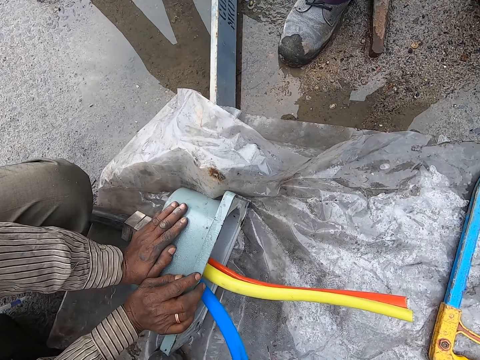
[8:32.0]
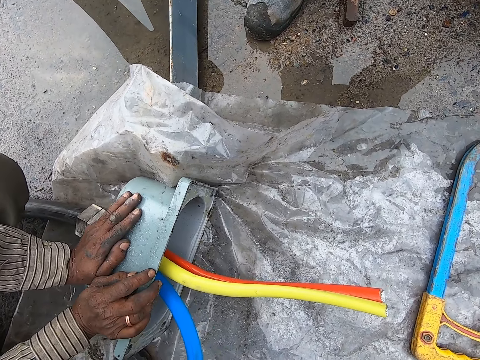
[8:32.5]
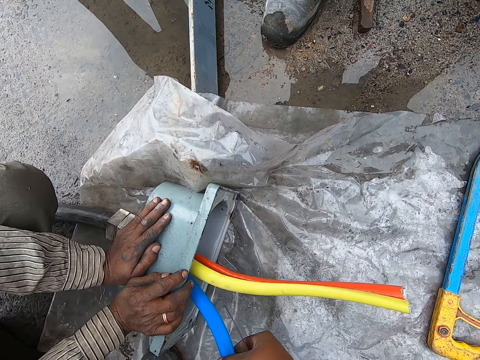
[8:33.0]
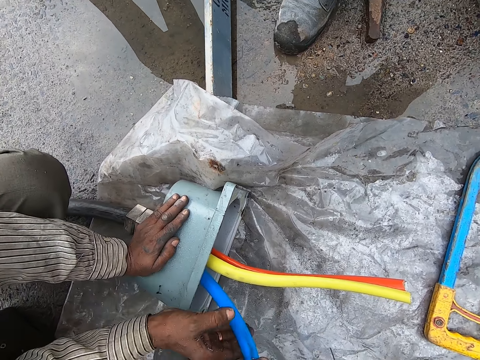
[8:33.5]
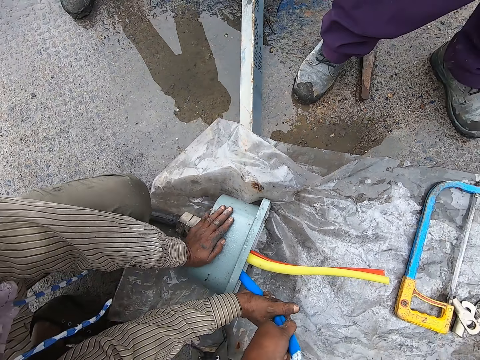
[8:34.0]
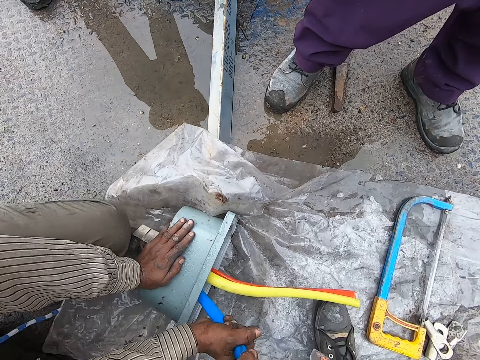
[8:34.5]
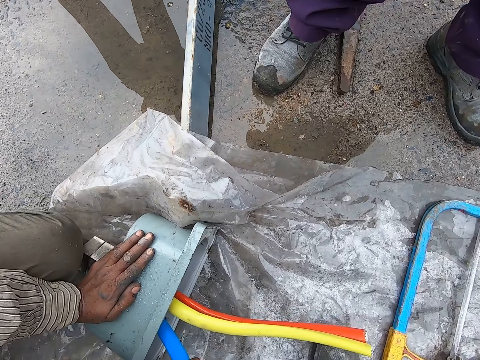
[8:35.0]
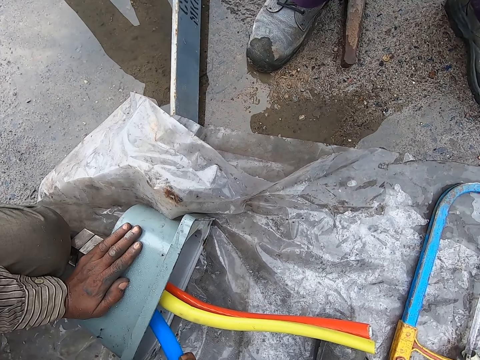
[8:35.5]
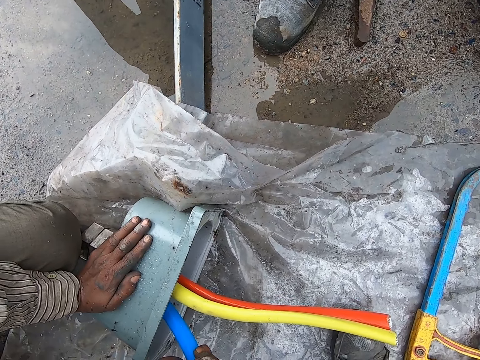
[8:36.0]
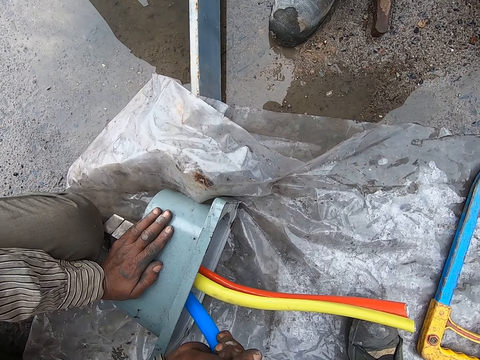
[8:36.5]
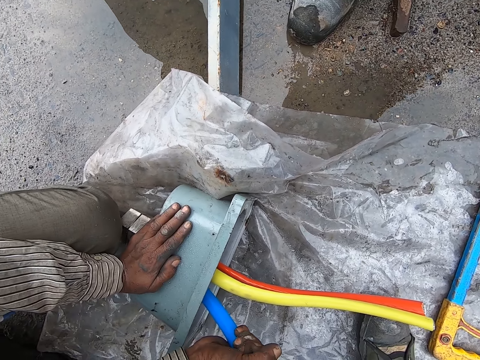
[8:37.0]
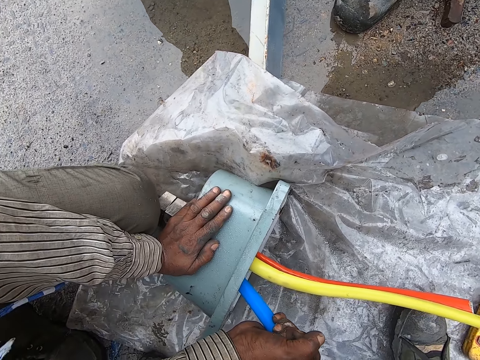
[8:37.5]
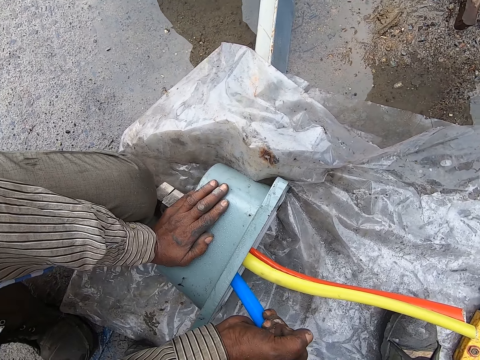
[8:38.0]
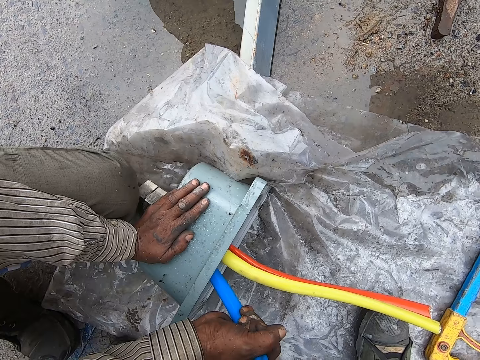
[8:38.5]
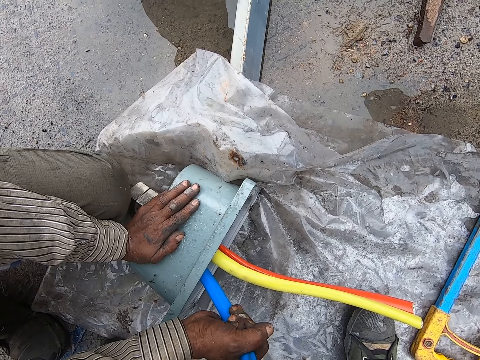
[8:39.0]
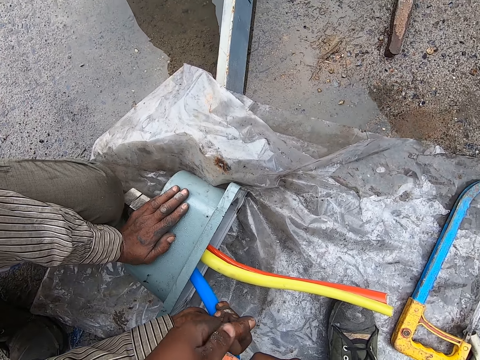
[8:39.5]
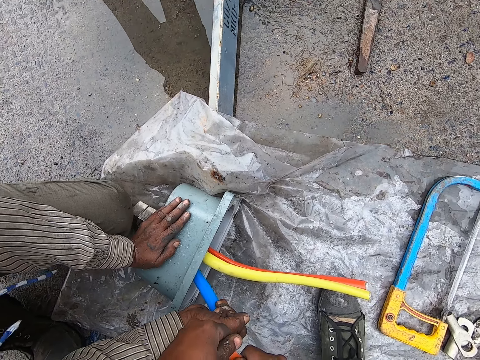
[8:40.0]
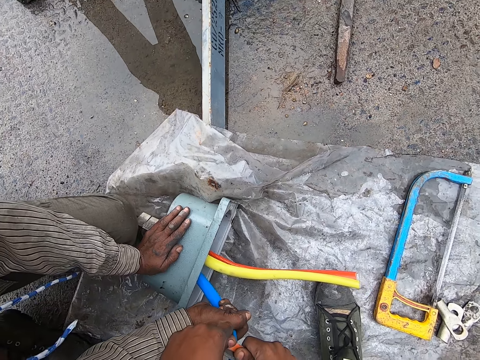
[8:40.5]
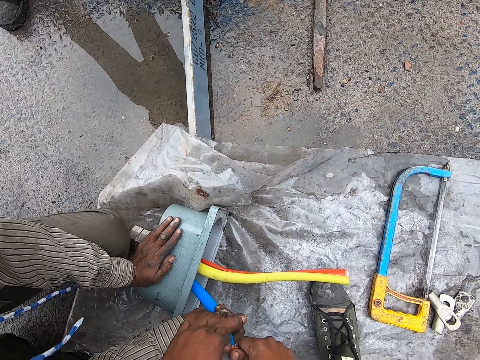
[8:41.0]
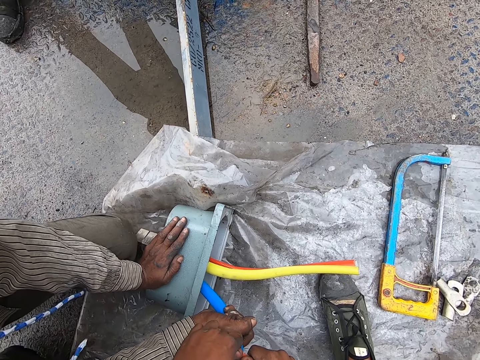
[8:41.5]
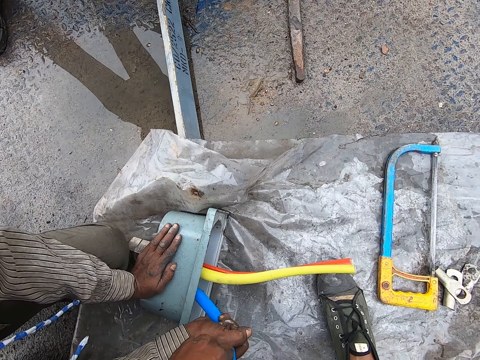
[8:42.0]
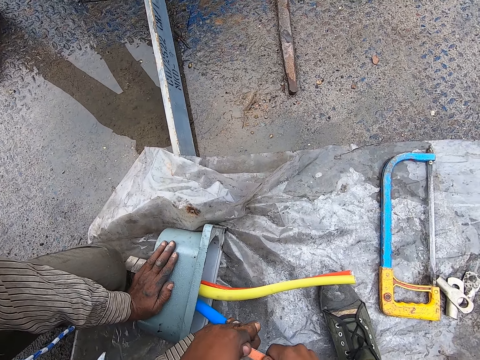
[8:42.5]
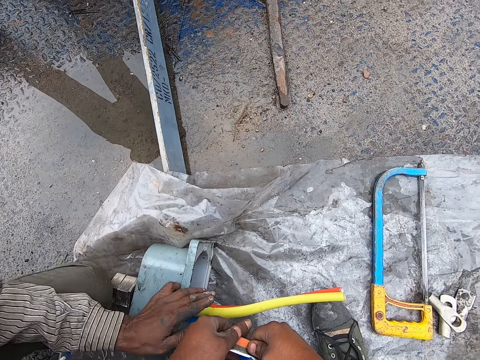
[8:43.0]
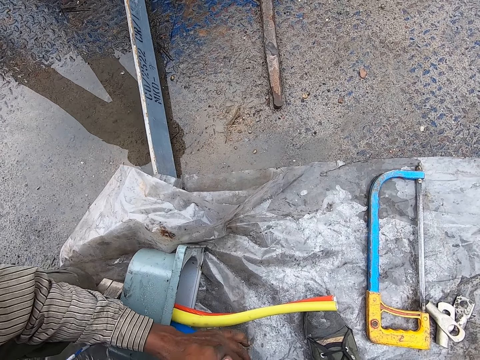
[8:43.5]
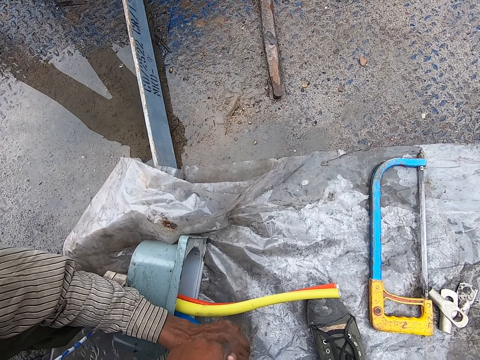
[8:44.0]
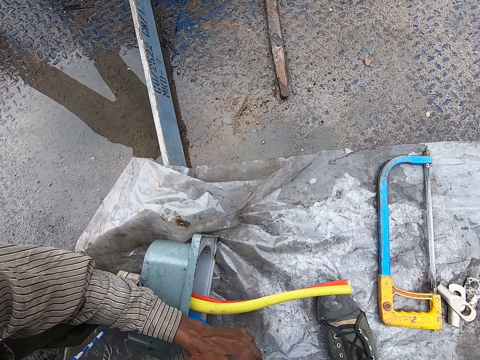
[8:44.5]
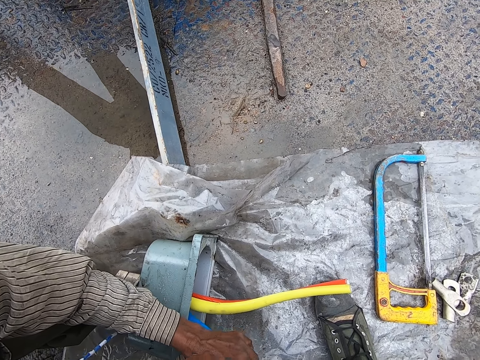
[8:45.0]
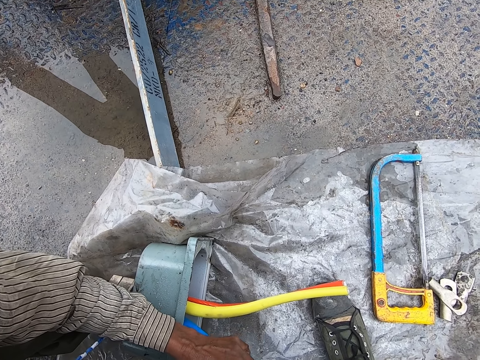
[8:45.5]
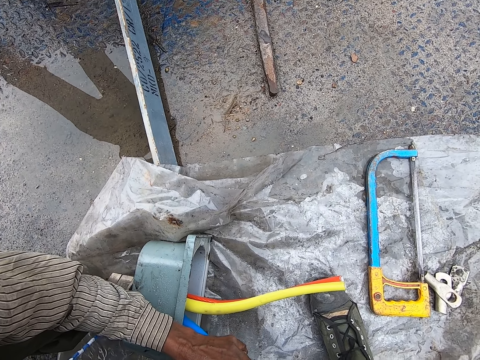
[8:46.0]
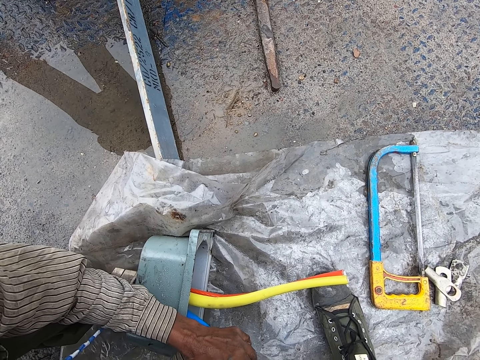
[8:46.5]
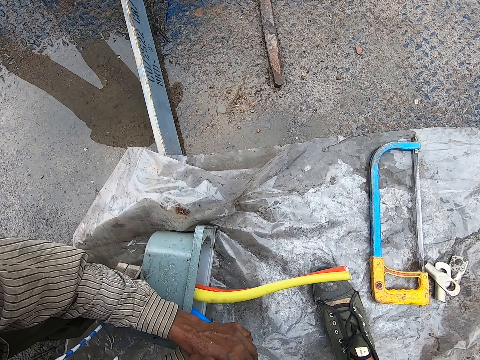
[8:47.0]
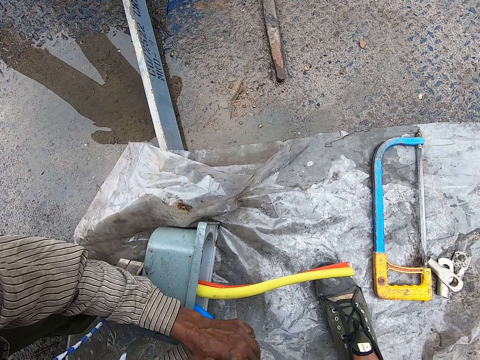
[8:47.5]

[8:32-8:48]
A person touches the cable. The camera wearer fits the wire in the tube. The person touches the cable.

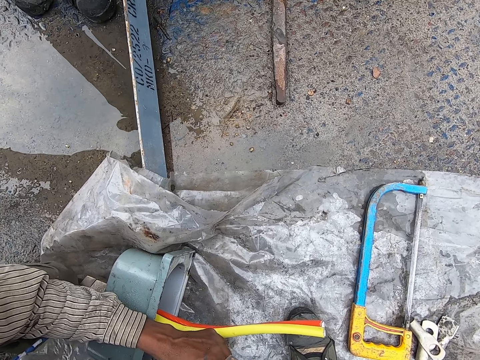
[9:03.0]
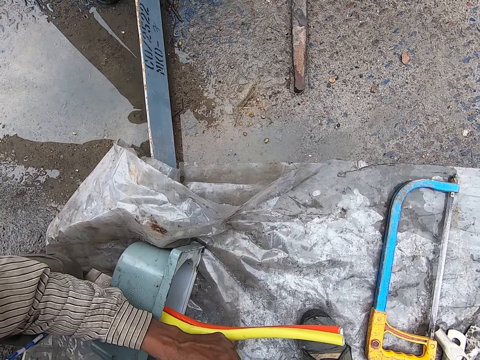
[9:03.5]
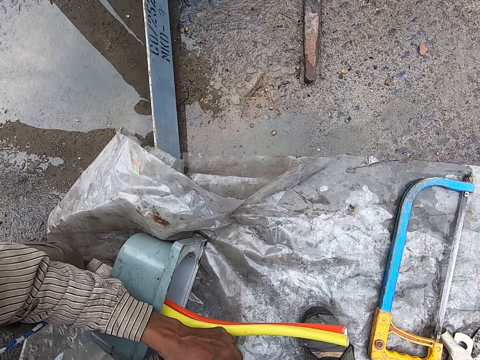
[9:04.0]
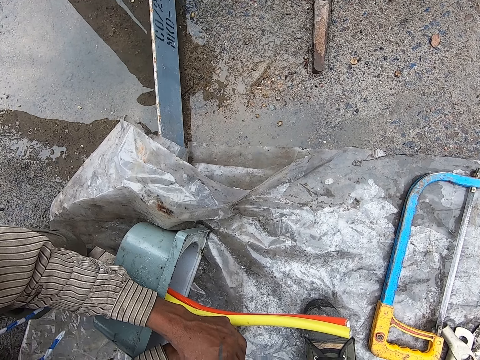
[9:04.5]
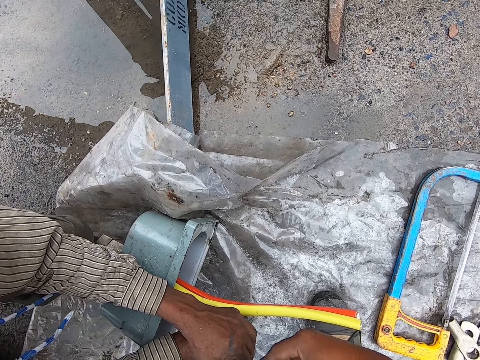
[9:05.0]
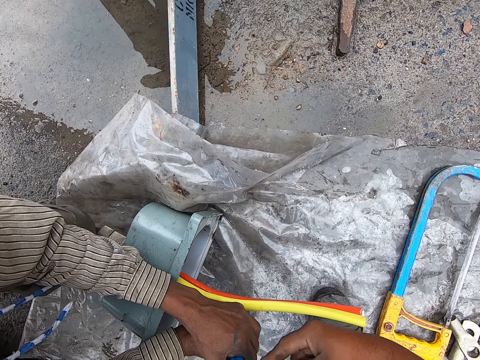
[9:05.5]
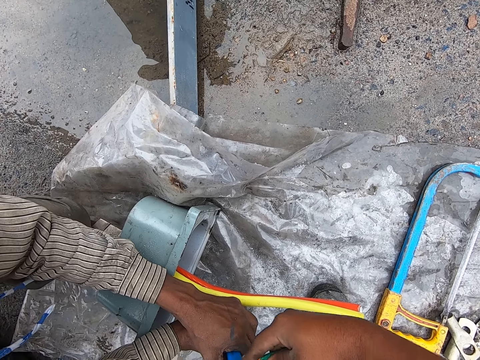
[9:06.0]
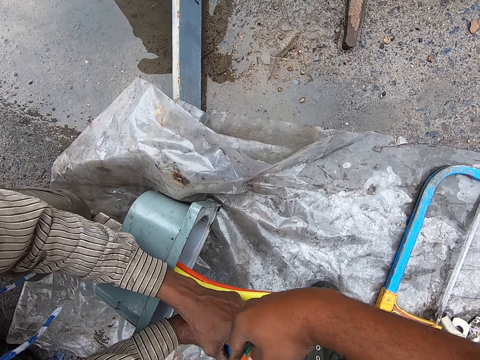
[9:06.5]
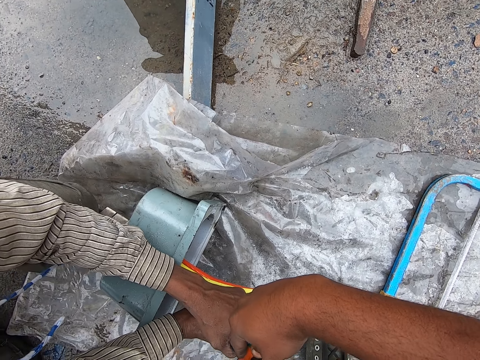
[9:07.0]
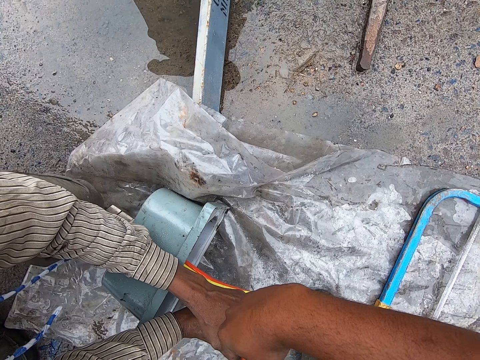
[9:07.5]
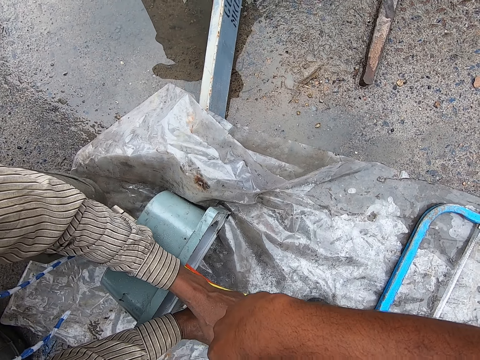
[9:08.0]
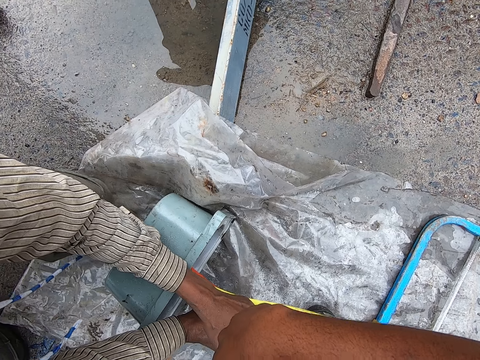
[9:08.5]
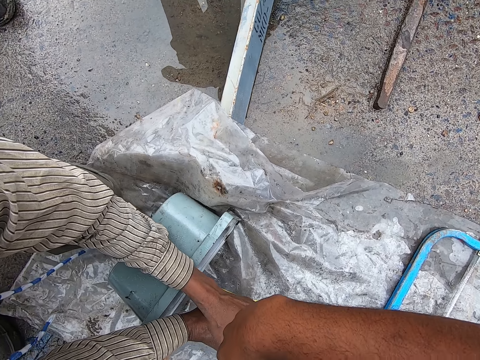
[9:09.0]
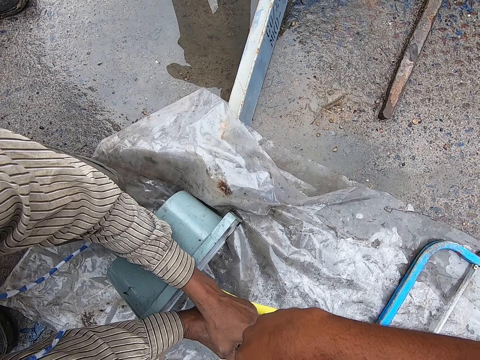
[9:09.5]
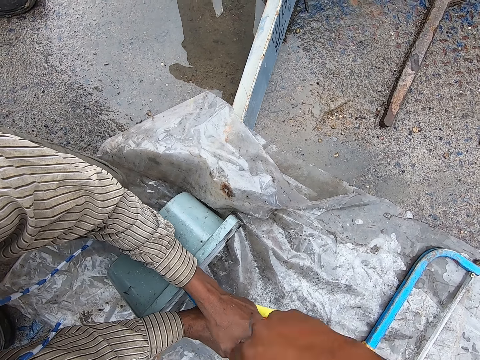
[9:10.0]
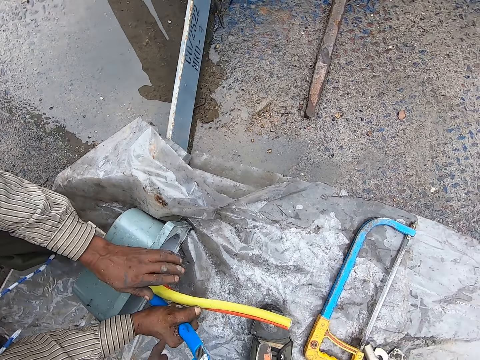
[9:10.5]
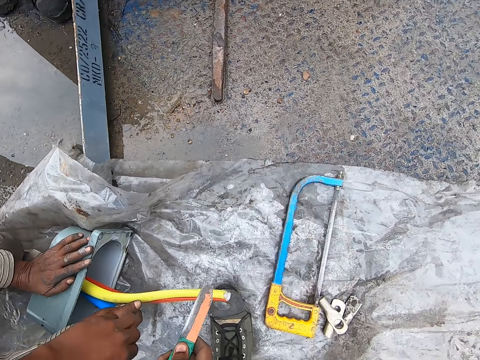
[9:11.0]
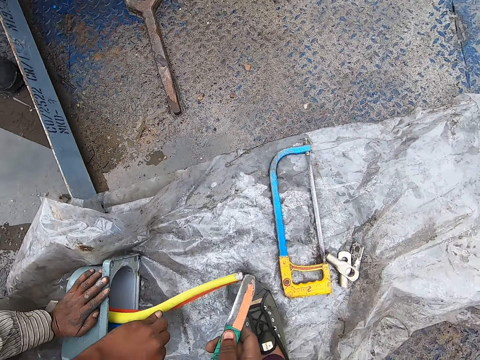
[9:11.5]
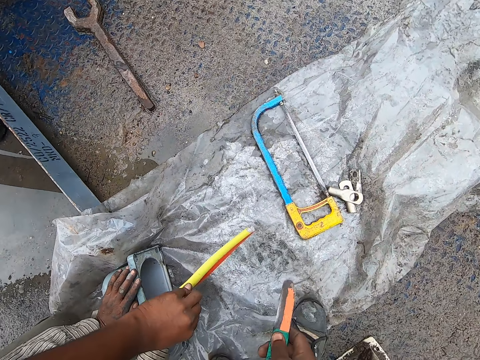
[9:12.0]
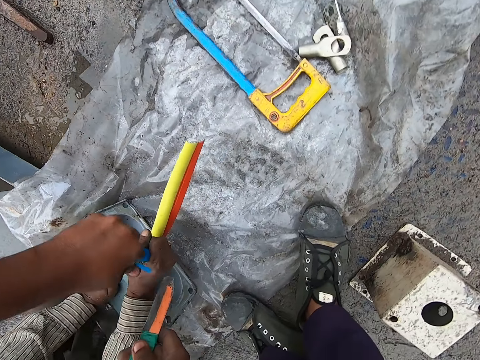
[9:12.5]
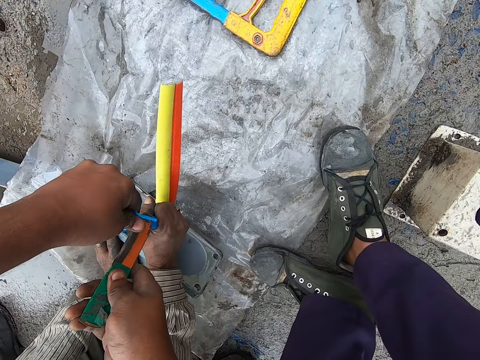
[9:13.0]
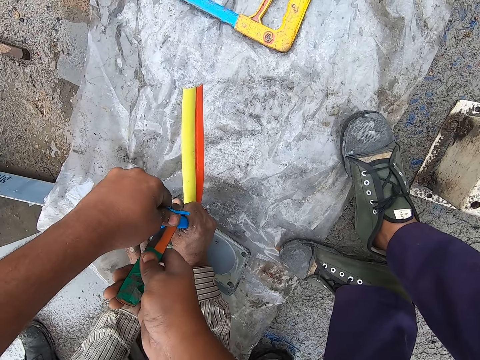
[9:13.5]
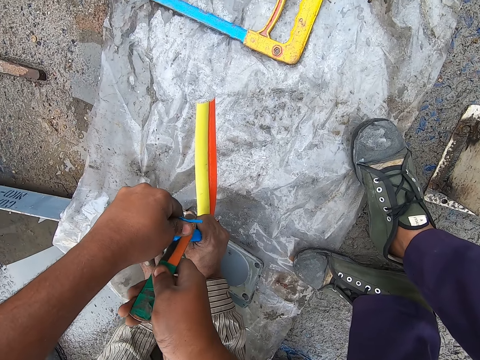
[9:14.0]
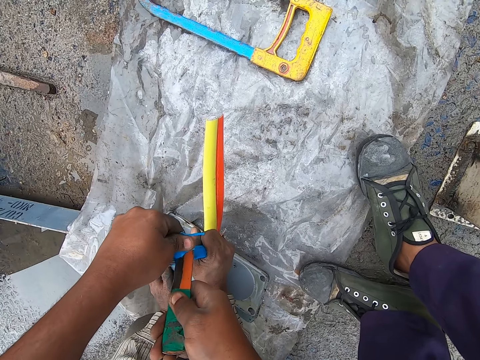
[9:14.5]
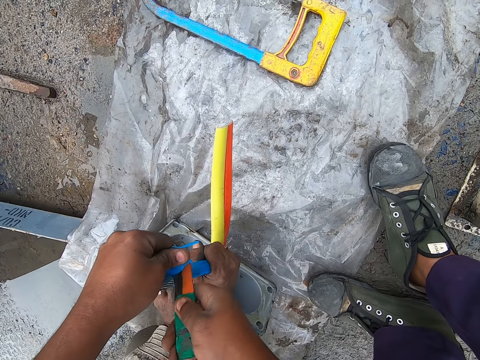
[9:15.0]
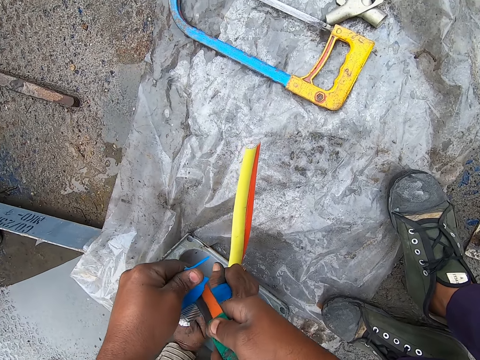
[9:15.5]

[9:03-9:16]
The camera wearer cuts the cable with a knife. They cut the cable with the knife again. They touch the cable. They cut the cable with the knife.
